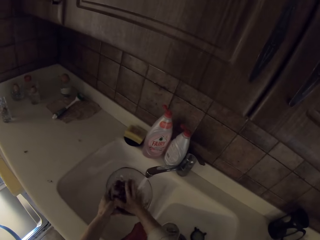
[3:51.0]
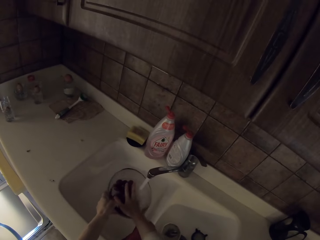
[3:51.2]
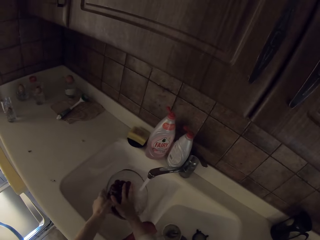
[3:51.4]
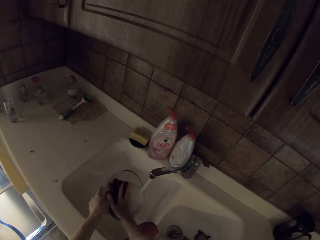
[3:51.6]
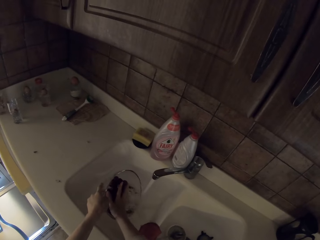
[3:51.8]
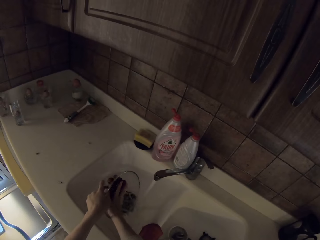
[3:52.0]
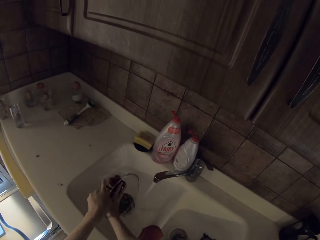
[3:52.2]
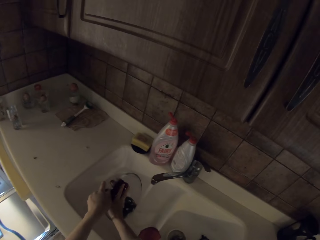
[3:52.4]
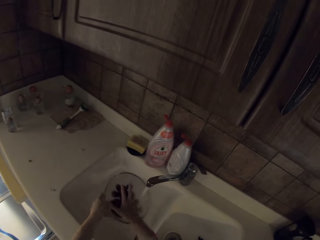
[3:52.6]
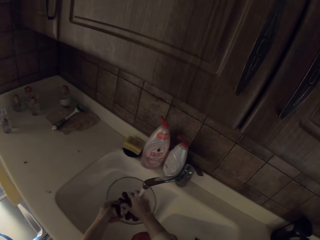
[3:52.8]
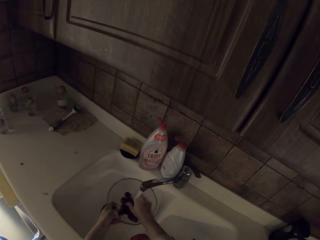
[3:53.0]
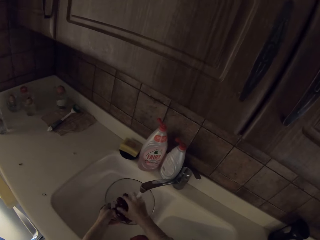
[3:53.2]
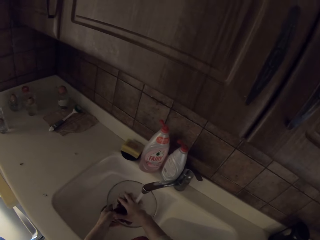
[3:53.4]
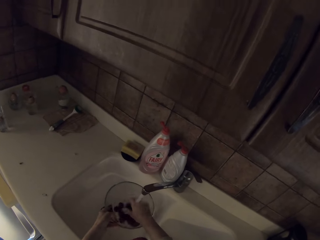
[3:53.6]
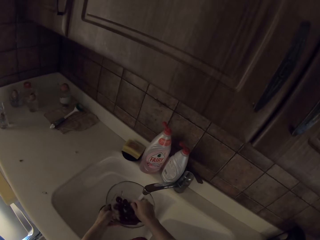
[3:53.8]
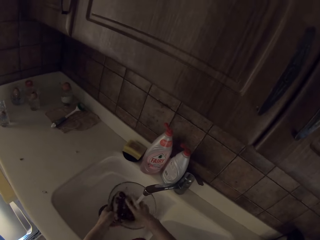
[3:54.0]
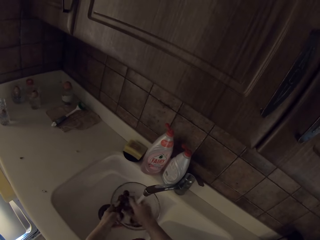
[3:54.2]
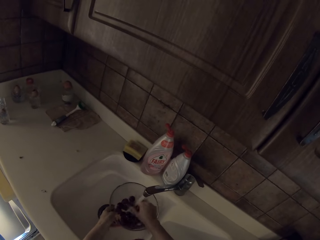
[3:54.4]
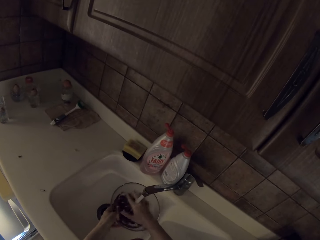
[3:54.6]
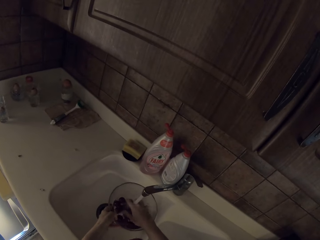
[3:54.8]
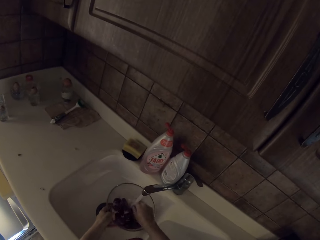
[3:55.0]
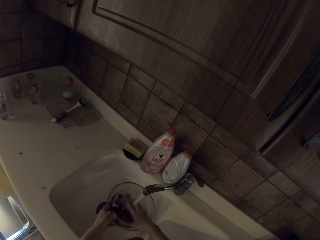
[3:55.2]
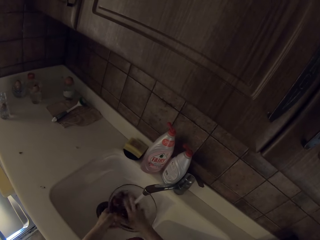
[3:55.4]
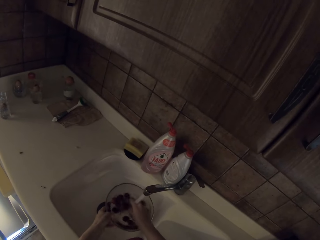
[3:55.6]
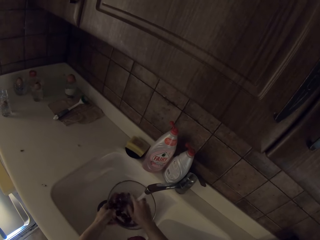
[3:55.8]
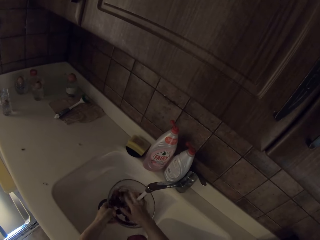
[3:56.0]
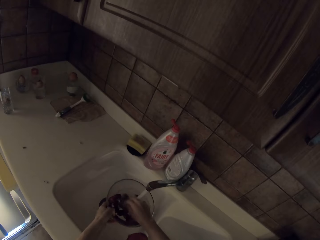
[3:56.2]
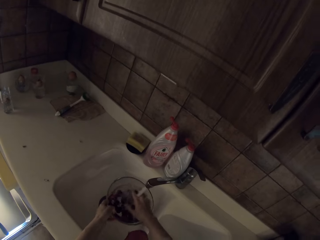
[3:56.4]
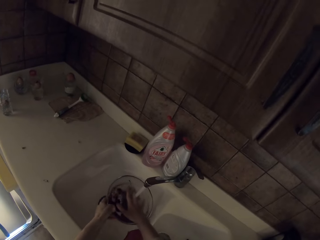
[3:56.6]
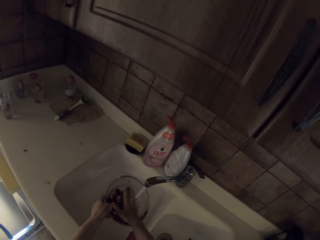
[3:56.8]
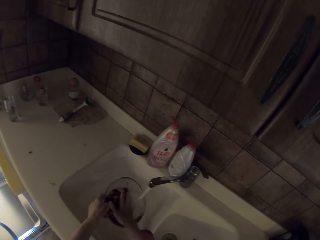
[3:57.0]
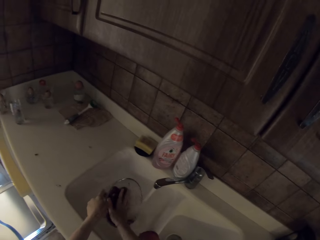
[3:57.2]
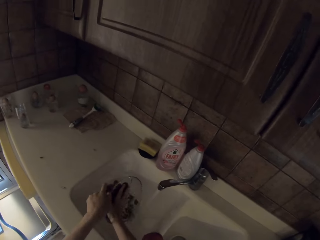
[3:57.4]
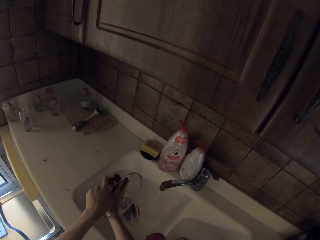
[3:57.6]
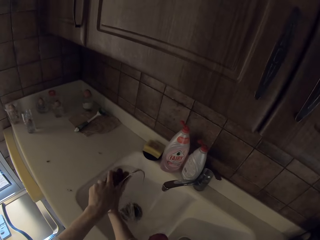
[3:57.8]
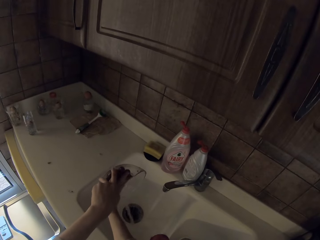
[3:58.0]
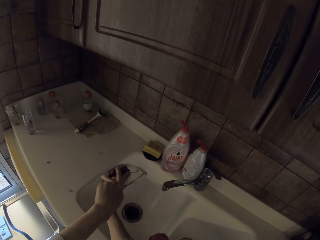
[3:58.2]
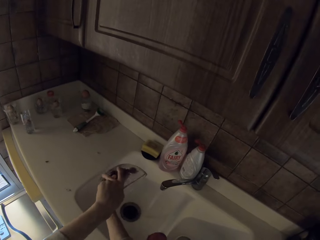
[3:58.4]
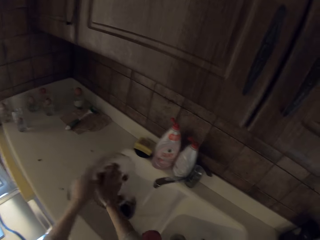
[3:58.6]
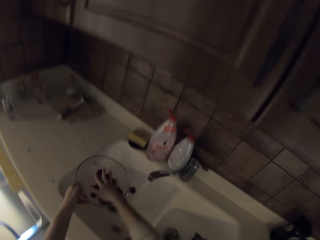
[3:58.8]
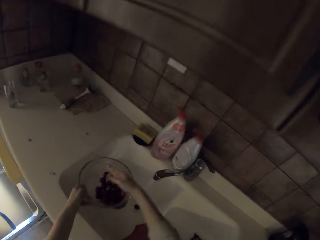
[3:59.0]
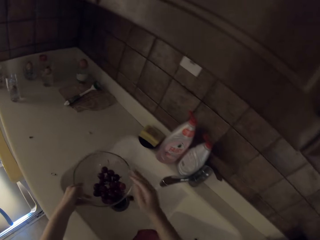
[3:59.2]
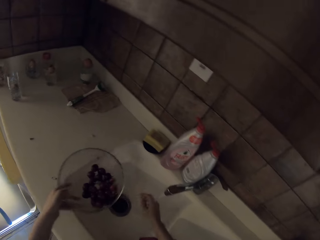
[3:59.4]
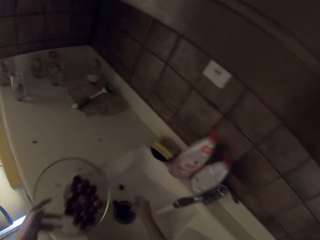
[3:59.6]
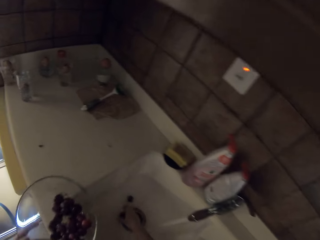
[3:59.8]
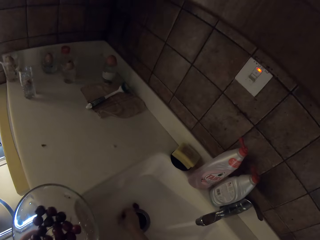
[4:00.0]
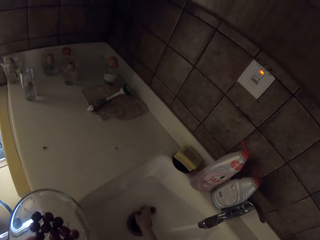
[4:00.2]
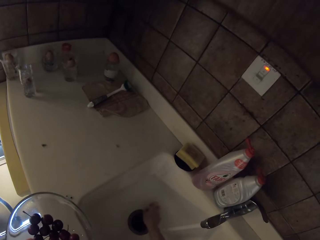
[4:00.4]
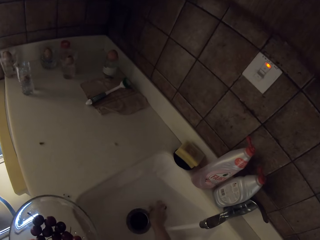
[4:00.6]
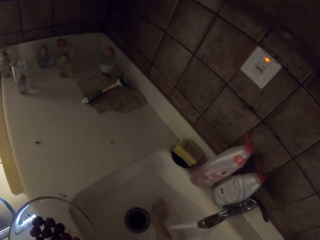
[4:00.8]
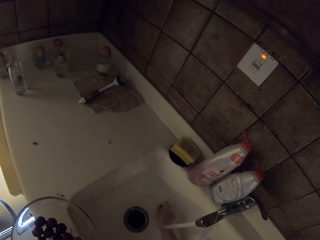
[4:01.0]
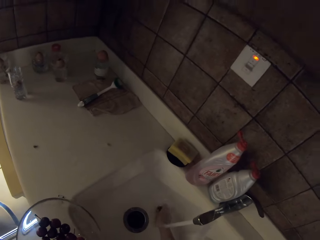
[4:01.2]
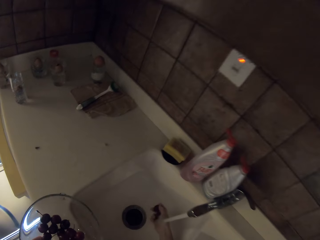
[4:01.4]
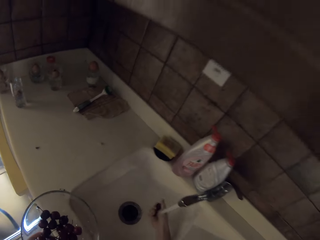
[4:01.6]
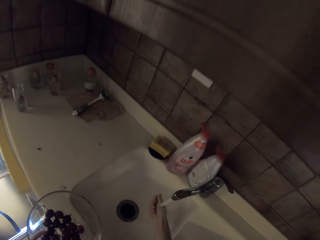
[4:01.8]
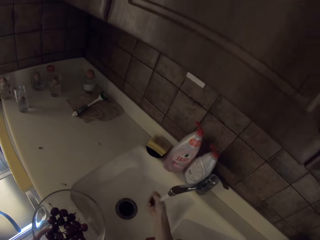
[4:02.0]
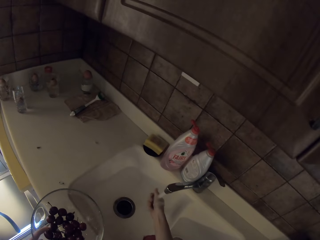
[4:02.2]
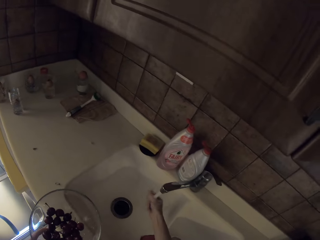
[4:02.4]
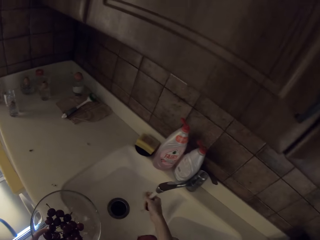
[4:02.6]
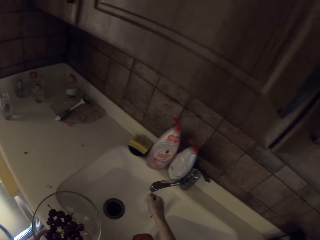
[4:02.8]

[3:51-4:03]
The camera wearer draws water from the grapes. They pour the water in the bowl. They wash the grapes in the bowl. They draw water from the grapes. They collect the grapes from the sink.

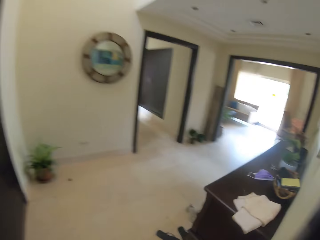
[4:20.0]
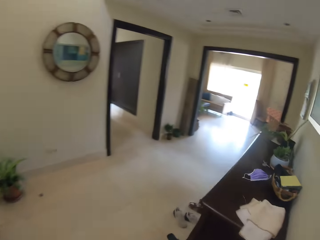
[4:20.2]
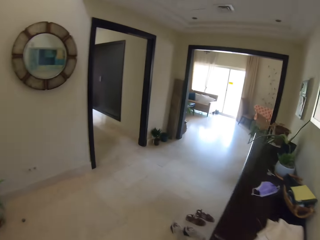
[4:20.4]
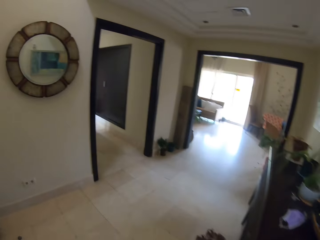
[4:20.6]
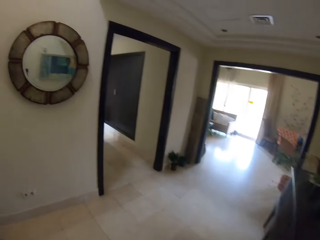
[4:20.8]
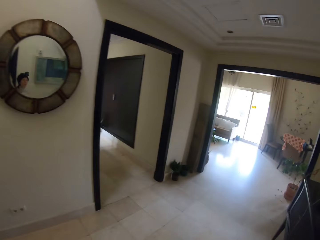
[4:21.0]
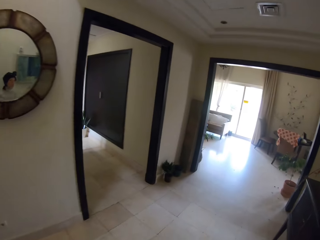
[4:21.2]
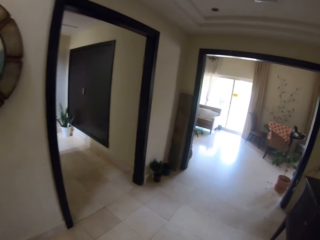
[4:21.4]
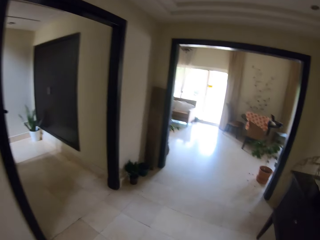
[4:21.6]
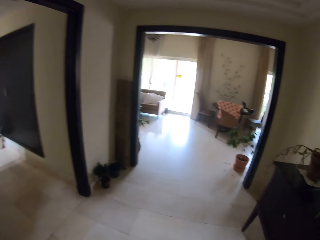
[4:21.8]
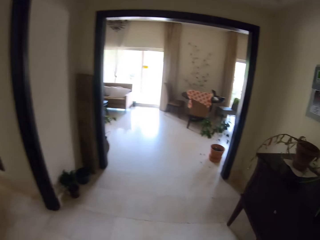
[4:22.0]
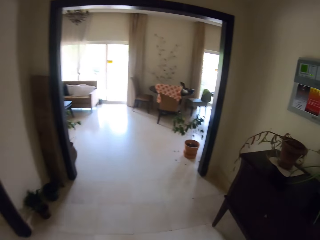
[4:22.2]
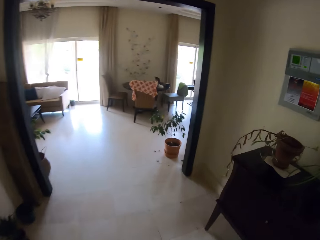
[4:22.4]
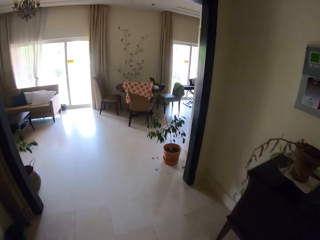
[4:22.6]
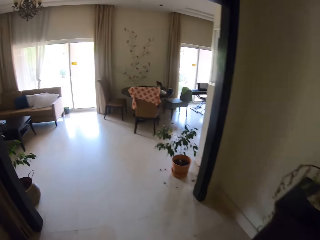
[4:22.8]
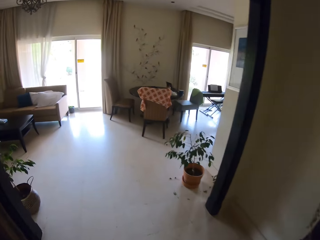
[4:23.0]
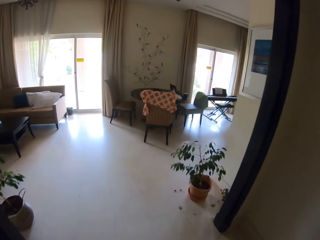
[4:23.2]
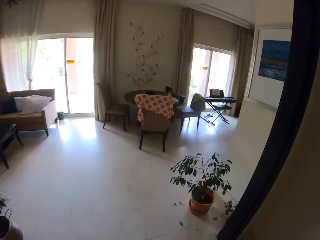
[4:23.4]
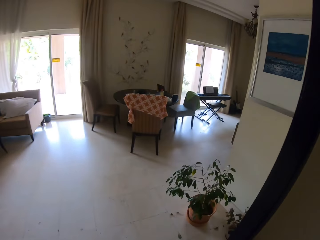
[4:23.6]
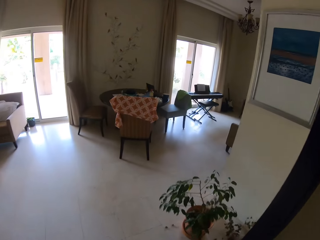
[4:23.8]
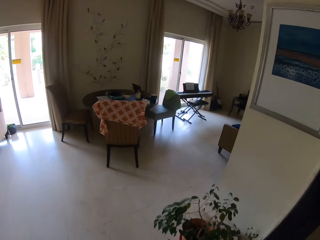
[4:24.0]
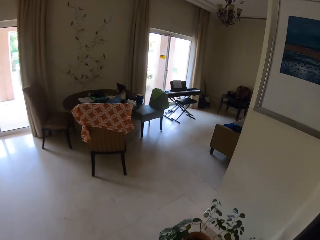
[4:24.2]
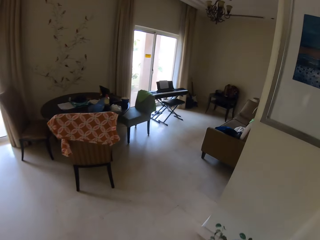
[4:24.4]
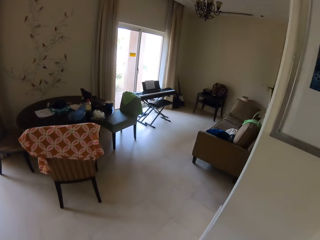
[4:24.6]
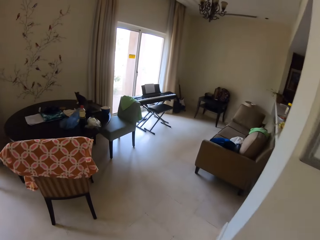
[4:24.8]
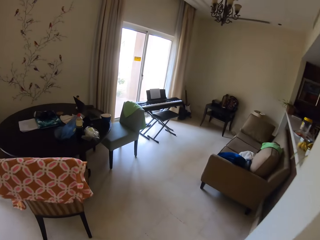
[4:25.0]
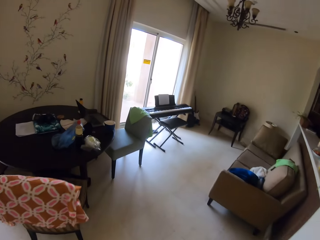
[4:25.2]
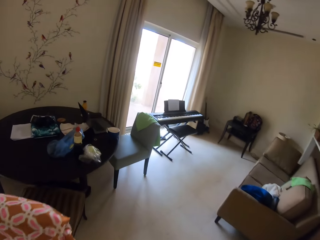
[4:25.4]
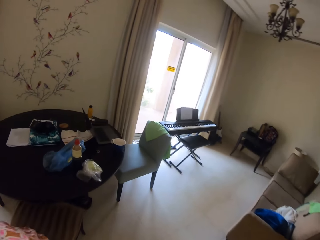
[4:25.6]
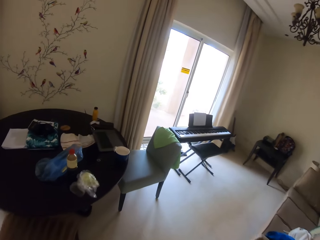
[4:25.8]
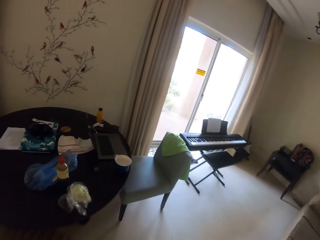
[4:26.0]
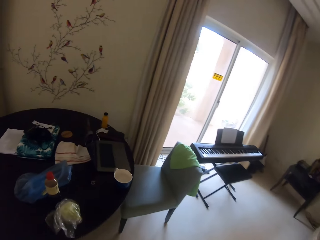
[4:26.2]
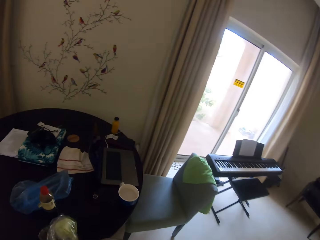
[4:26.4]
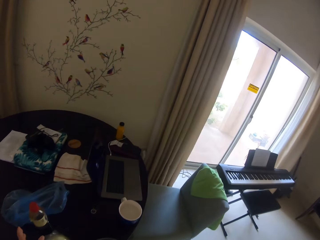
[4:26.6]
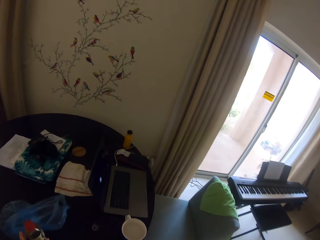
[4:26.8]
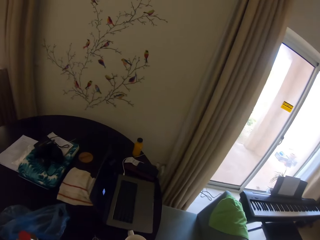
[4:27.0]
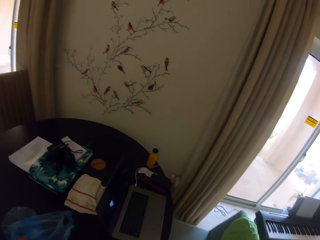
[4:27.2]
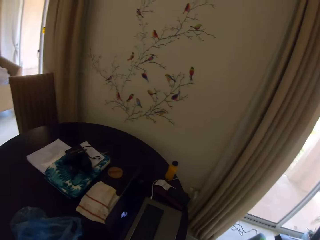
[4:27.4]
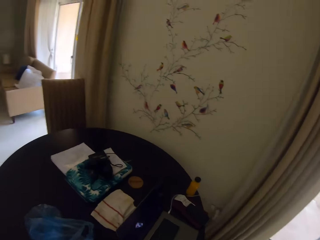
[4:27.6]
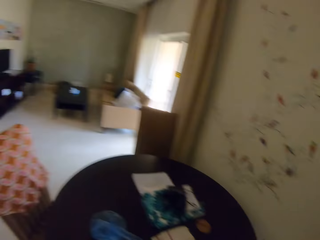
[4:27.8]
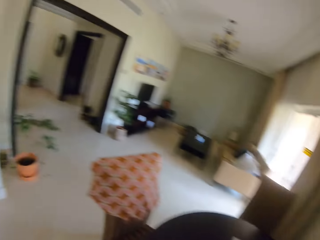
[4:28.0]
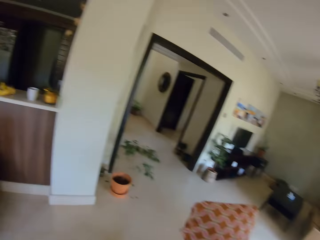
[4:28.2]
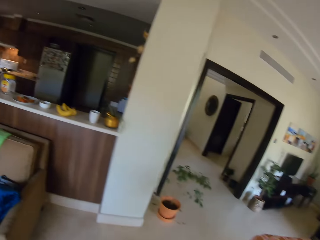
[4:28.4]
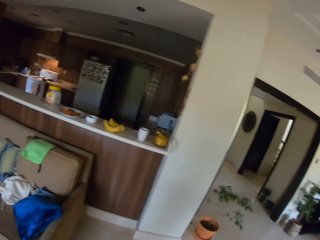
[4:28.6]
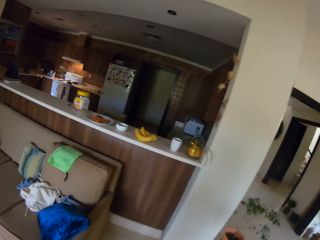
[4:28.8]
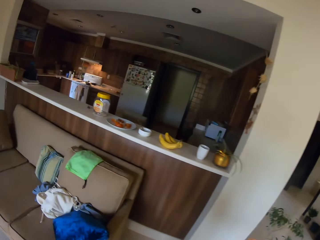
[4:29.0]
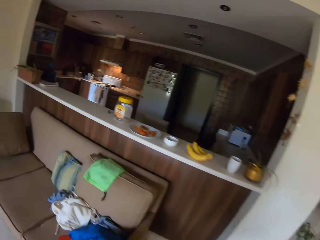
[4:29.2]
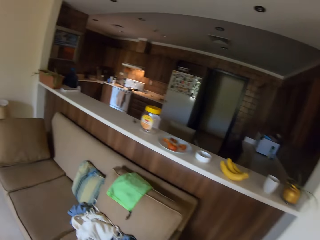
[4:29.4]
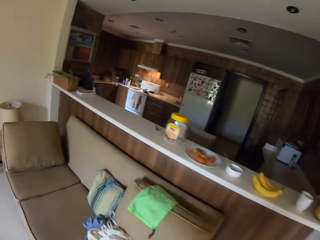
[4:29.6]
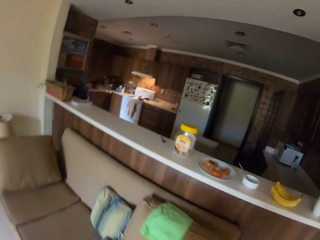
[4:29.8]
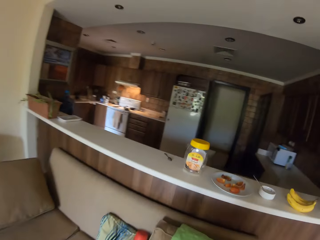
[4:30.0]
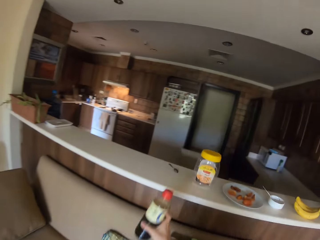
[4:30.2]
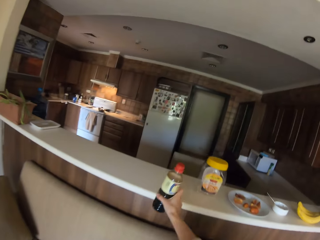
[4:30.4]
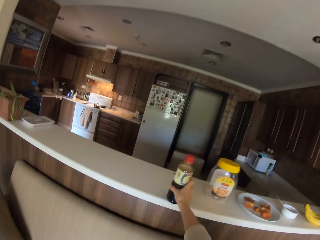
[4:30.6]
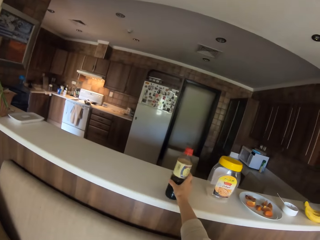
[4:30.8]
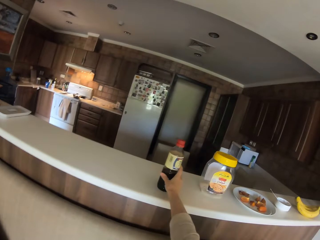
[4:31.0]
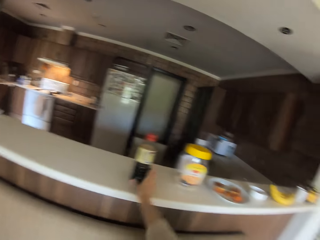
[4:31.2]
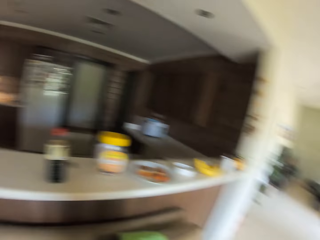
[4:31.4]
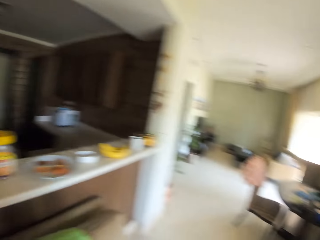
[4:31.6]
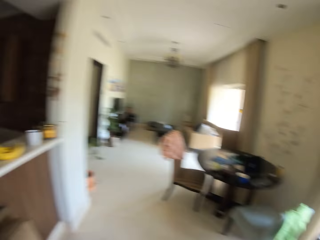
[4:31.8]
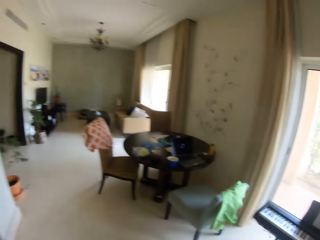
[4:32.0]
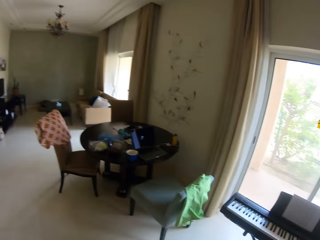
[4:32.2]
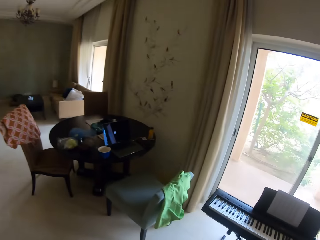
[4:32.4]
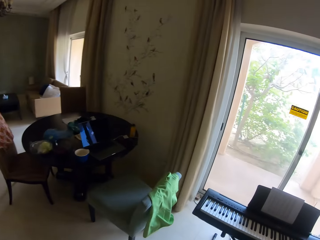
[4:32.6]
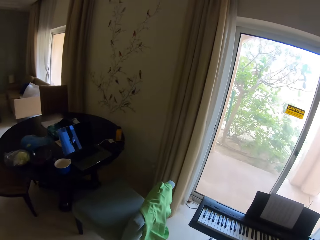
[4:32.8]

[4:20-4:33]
The camera wearer walks around the house to the living room. They place the bowl on the table. They pick up the plastic bottle on the table. They place the plastic bottle on the countertop.
